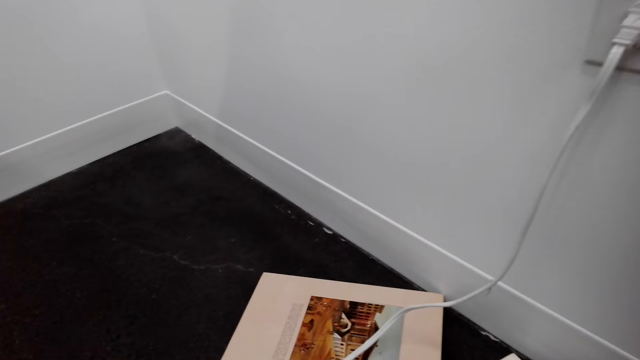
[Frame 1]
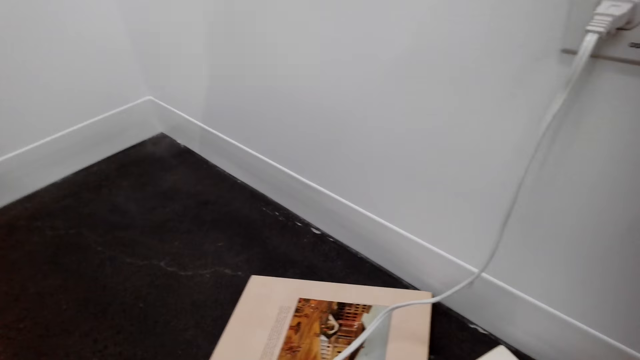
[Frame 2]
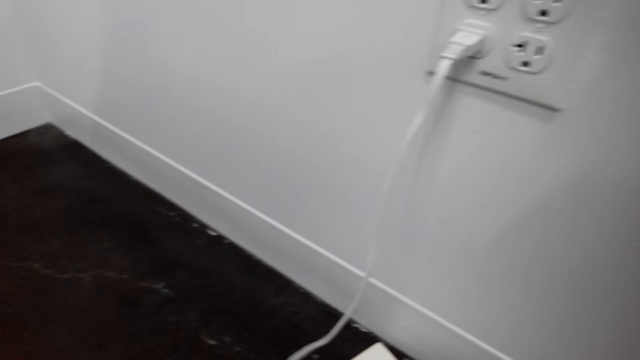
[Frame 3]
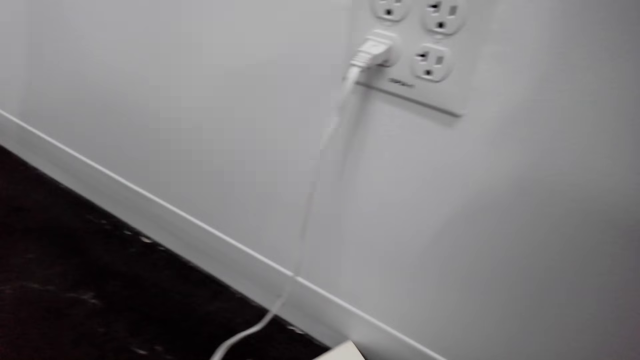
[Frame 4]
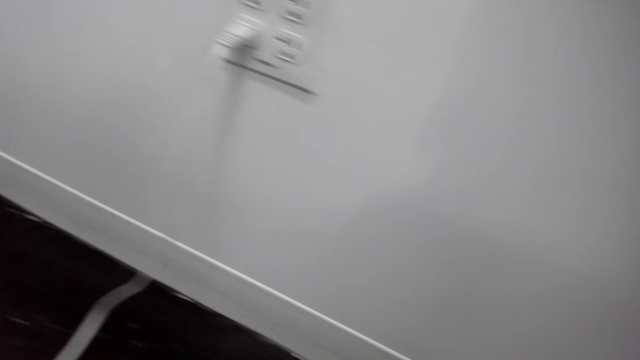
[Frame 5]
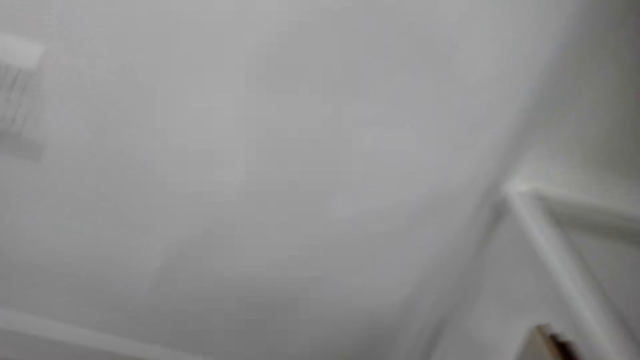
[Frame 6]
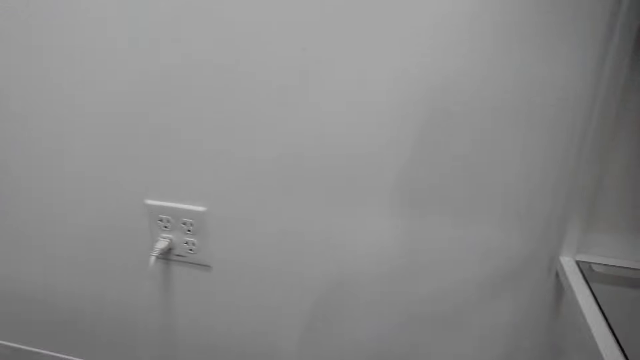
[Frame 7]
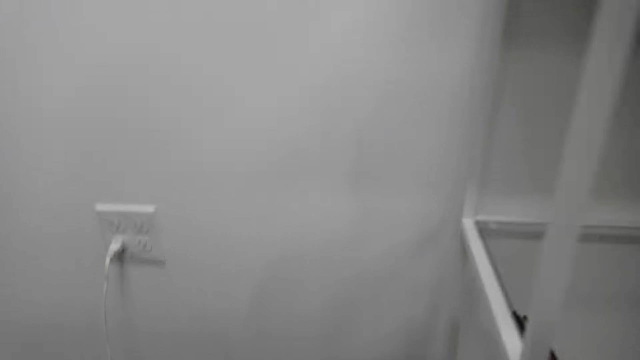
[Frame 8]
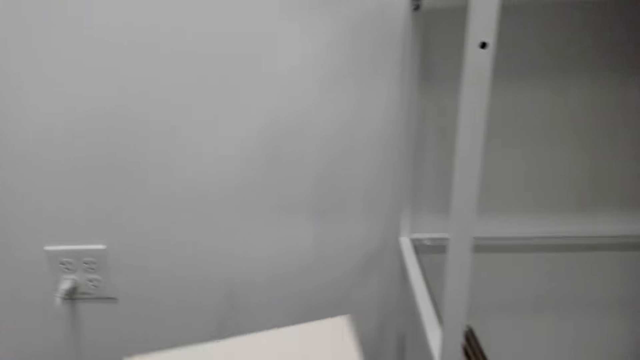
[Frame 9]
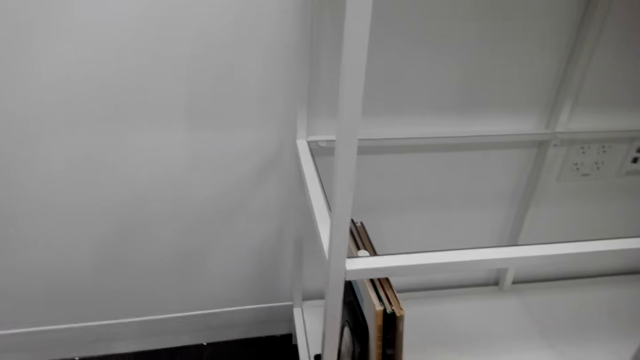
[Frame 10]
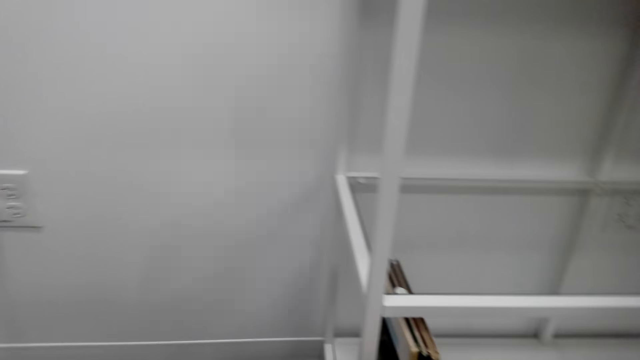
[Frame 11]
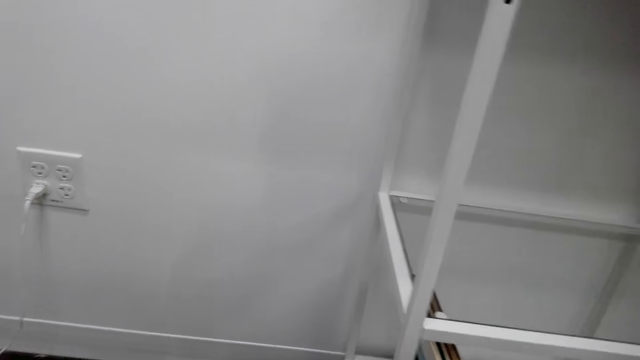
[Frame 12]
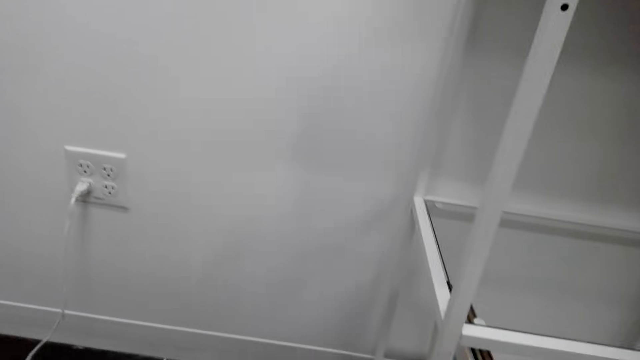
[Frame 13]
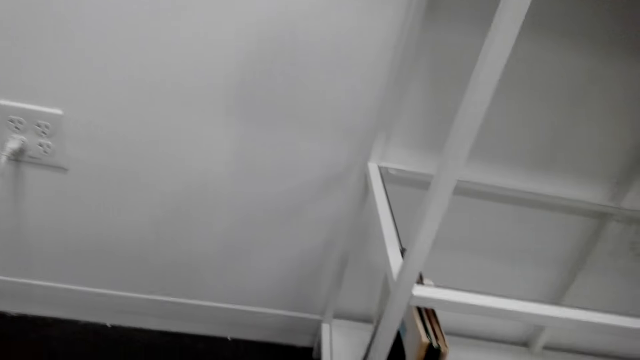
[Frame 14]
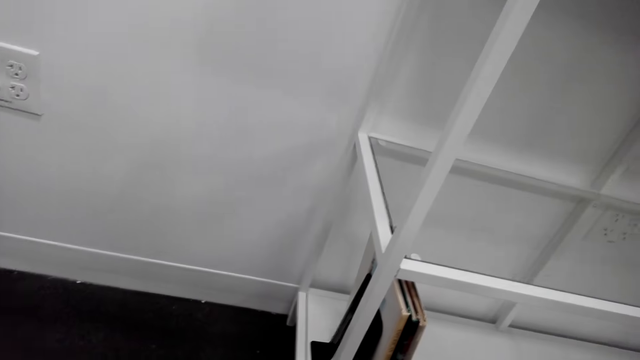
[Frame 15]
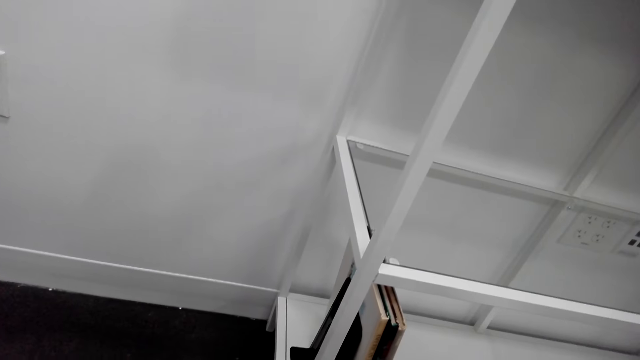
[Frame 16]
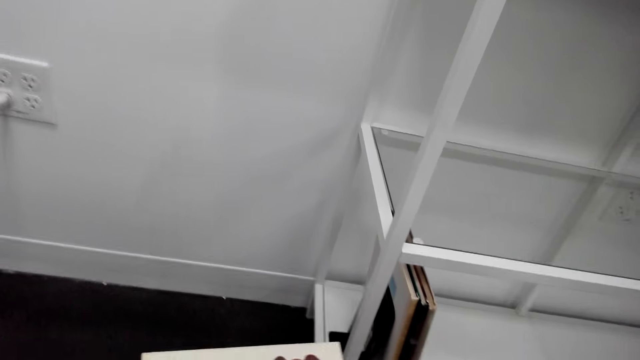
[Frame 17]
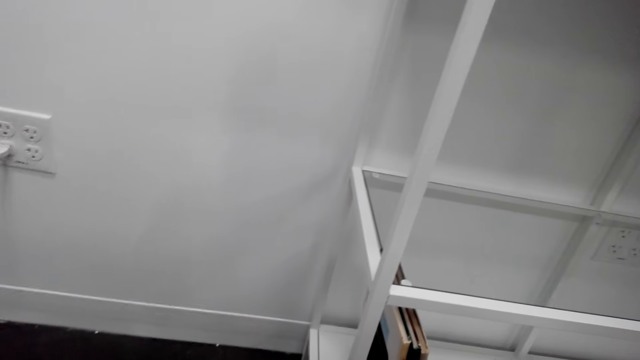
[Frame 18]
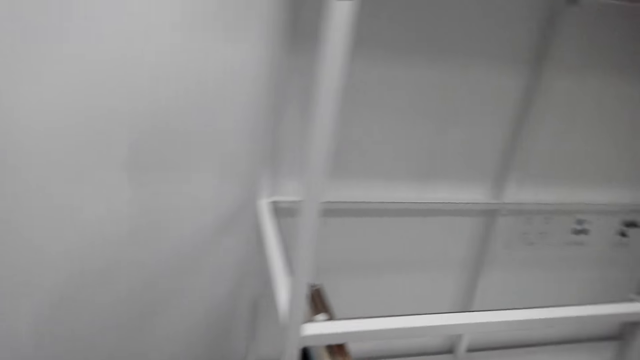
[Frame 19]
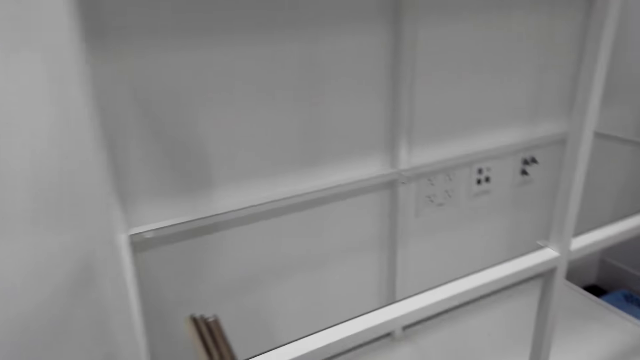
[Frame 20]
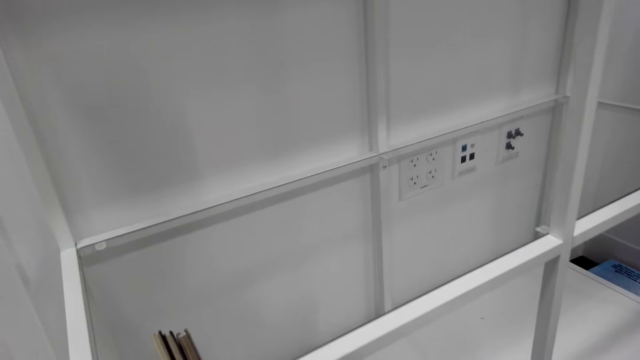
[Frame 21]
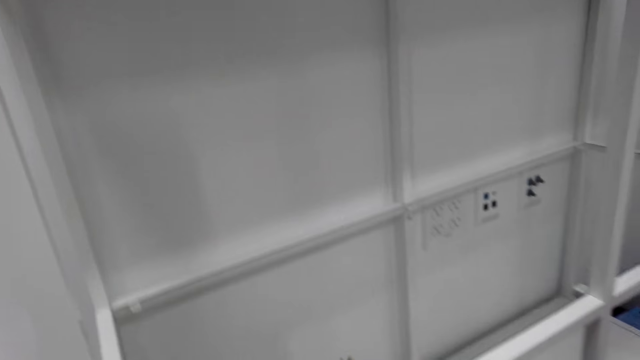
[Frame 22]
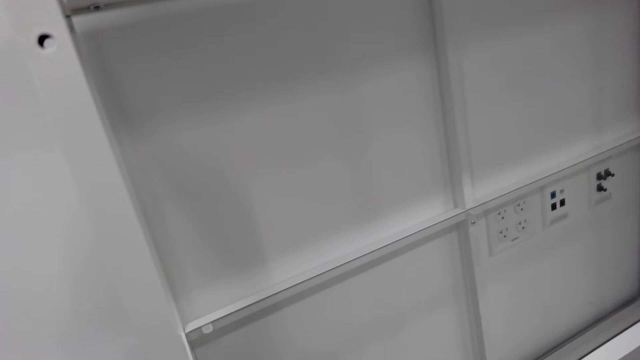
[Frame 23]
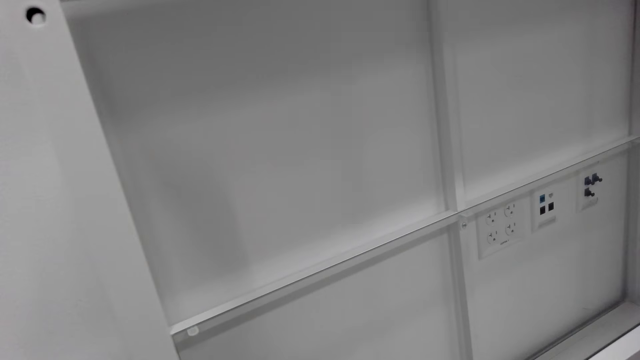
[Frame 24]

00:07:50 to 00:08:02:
The camera wearer pulls a book. They look around the house.

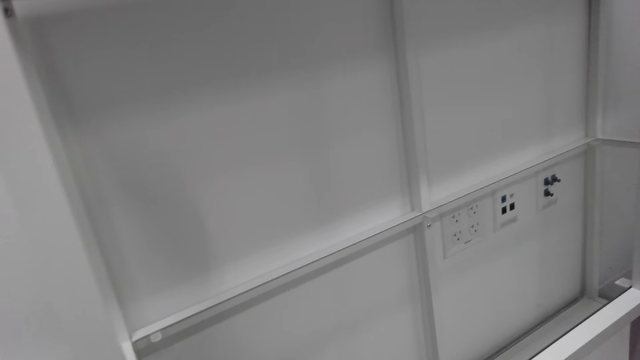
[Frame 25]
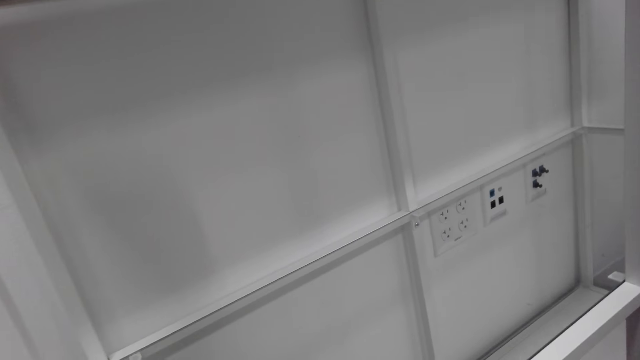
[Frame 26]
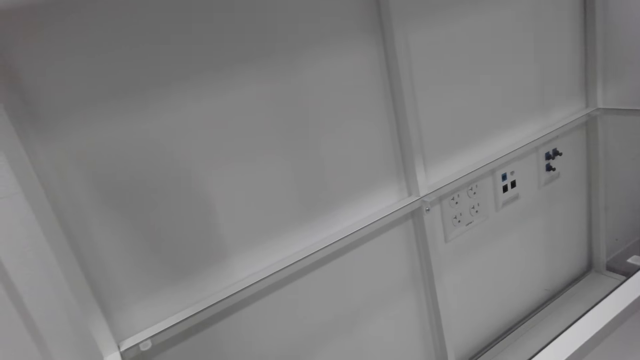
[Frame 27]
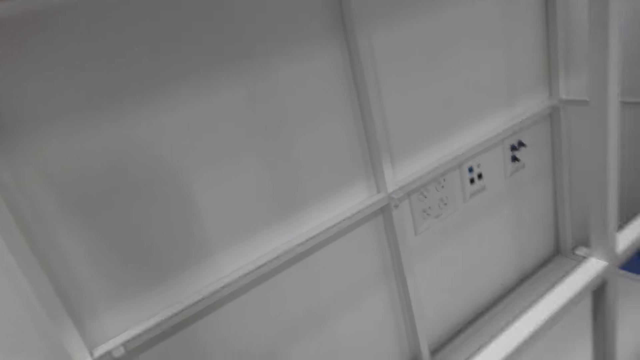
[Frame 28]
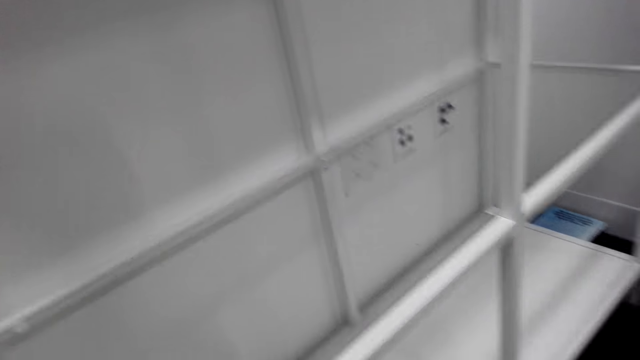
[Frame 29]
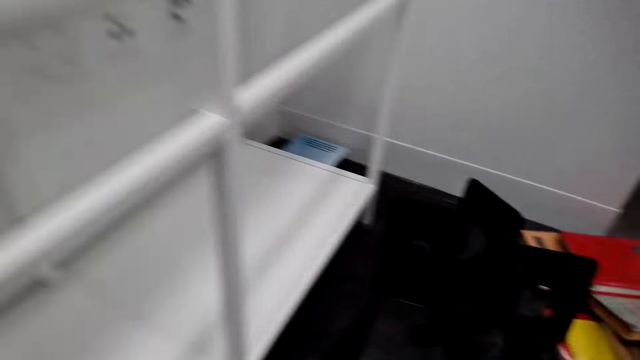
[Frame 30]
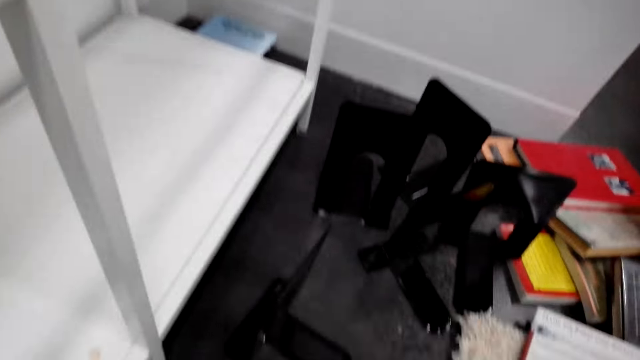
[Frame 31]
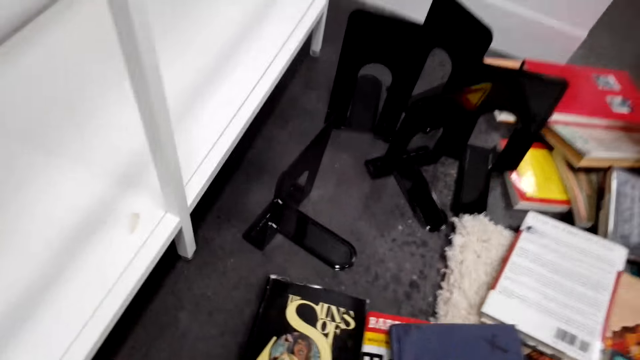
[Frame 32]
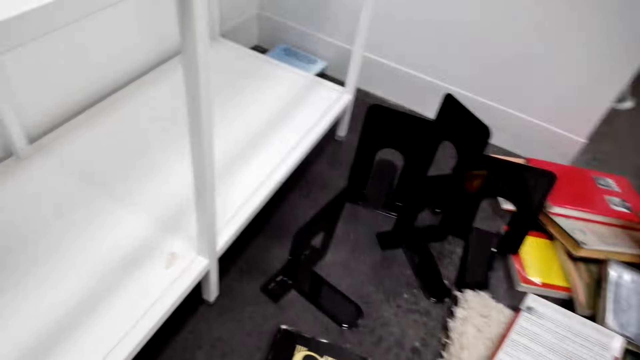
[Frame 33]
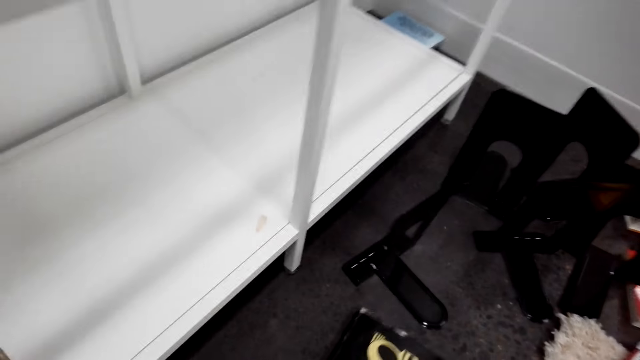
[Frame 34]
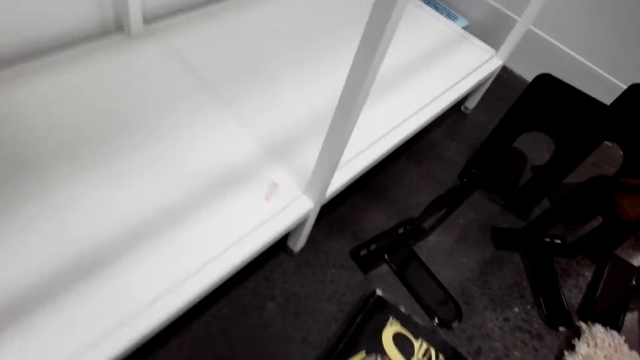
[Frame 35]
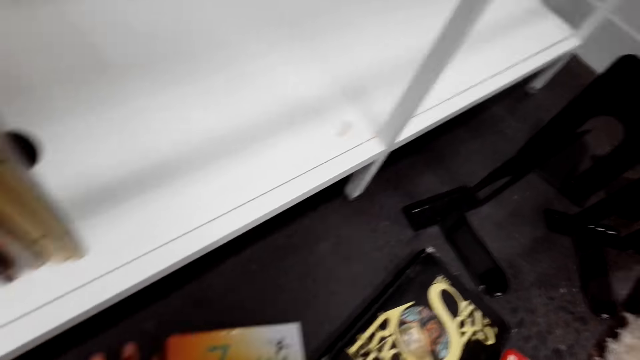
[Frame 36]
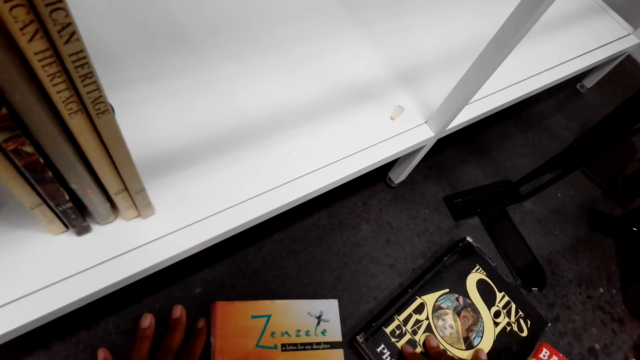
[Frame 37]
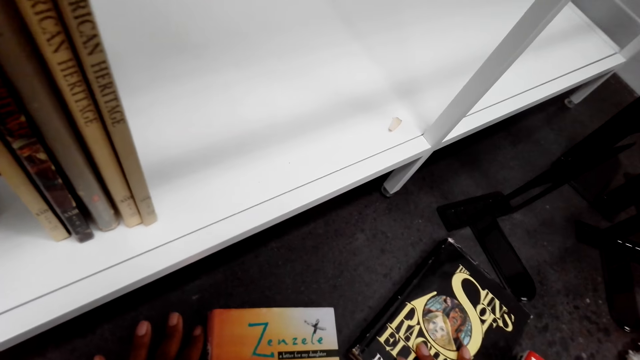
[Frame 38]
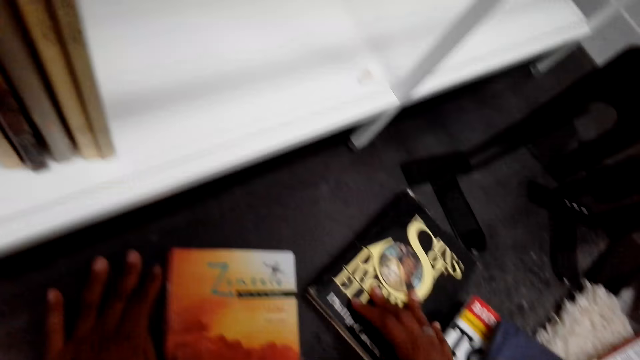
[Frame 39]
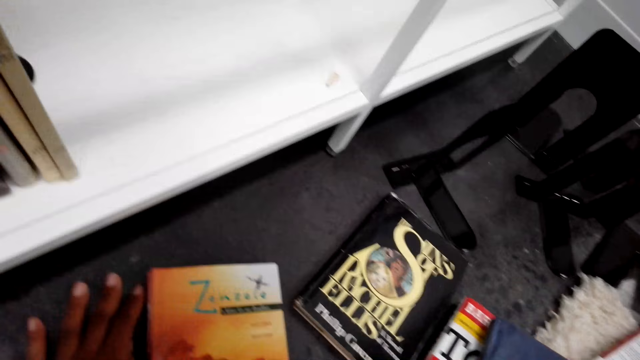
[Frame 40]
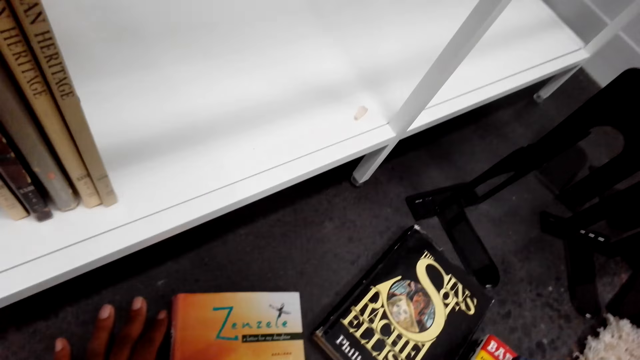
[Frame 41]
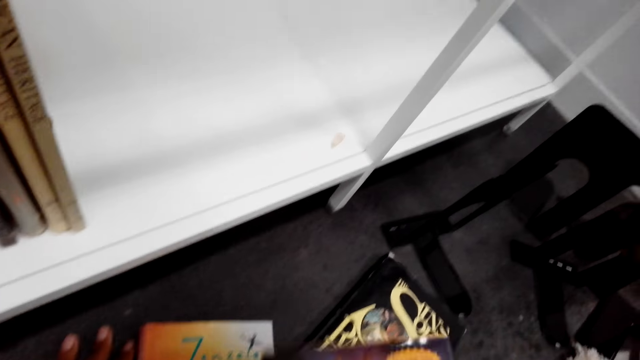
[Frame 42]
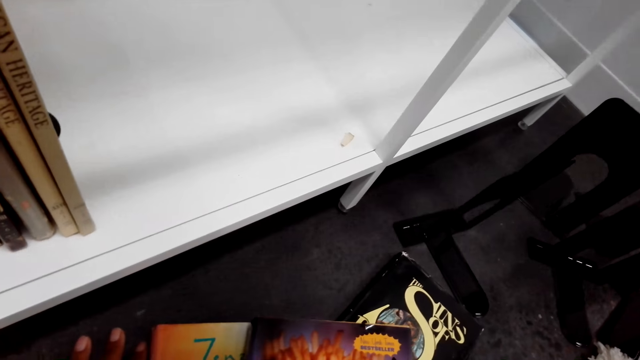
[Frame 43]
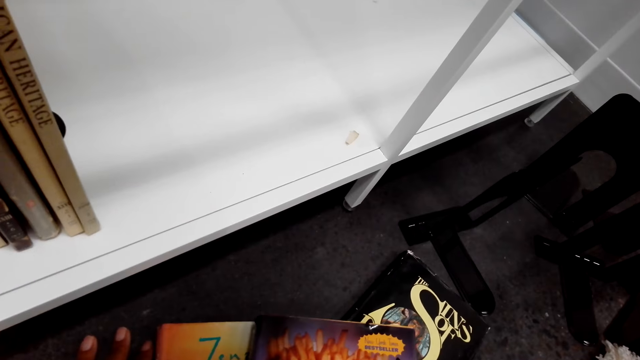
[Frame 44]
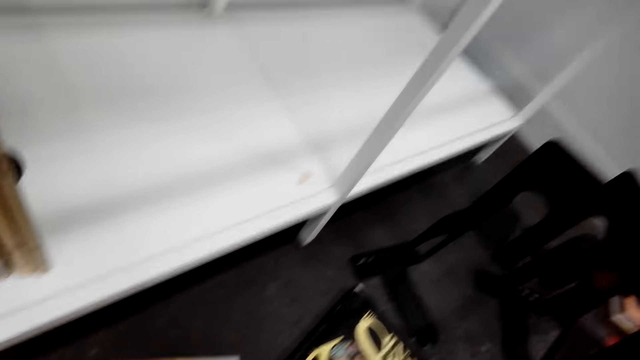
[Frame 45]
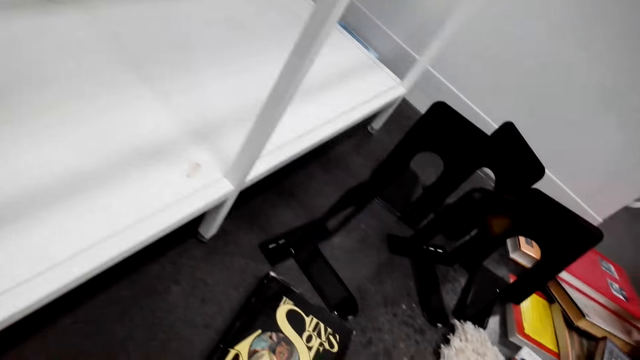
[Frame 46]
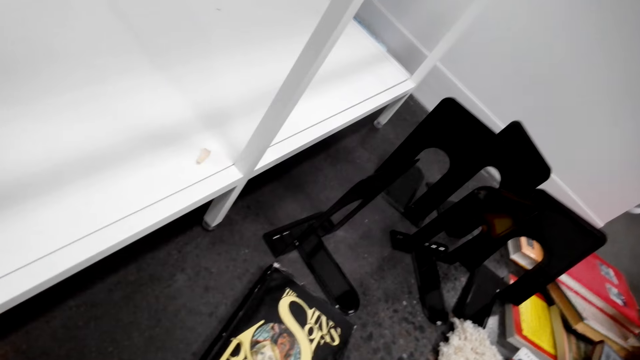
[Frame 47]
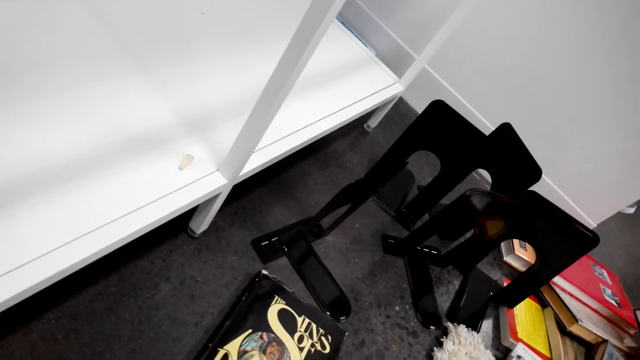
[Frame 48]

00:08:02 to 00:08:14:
The camera wearer holds a book. They look around the house.
